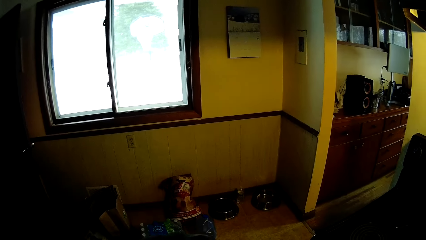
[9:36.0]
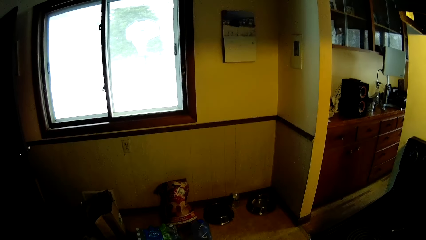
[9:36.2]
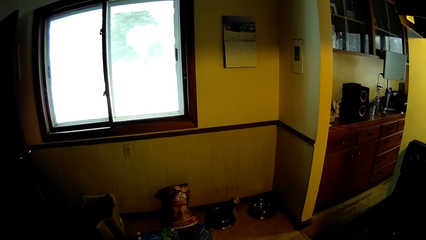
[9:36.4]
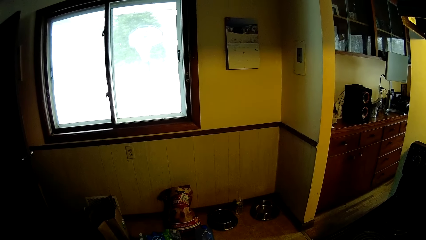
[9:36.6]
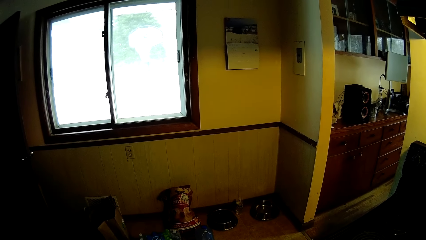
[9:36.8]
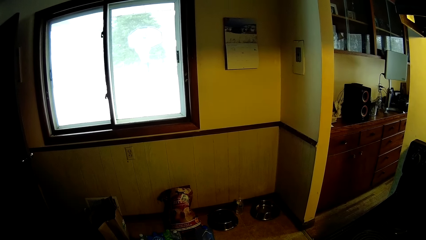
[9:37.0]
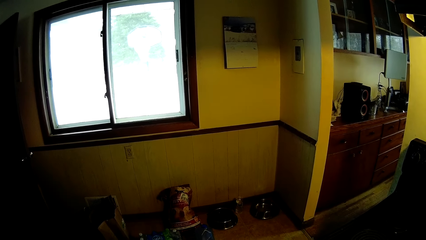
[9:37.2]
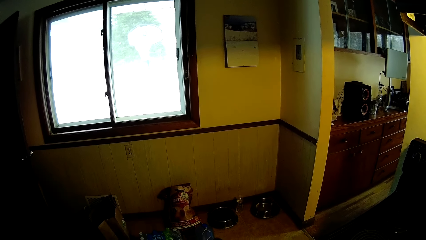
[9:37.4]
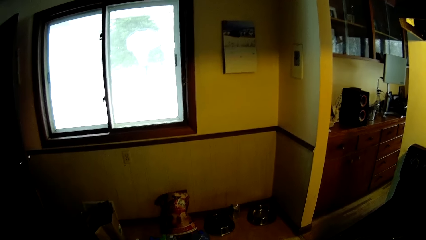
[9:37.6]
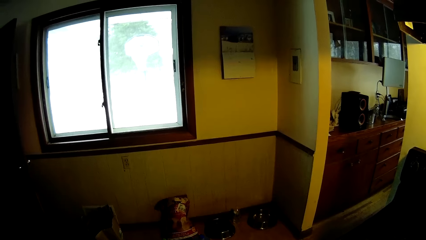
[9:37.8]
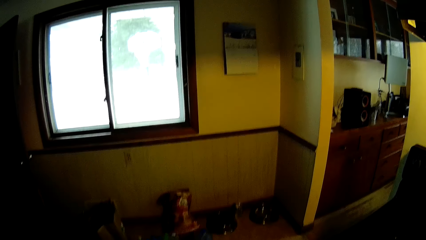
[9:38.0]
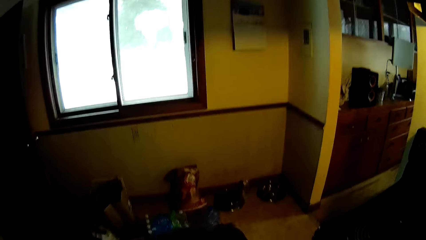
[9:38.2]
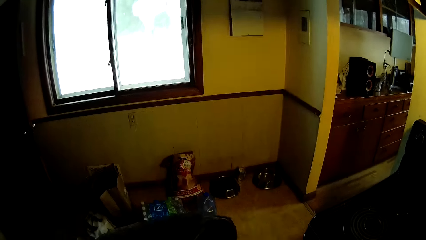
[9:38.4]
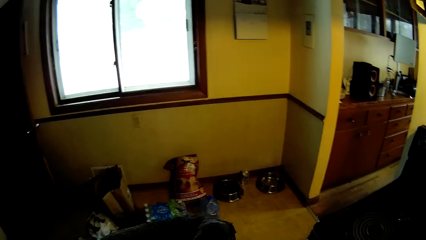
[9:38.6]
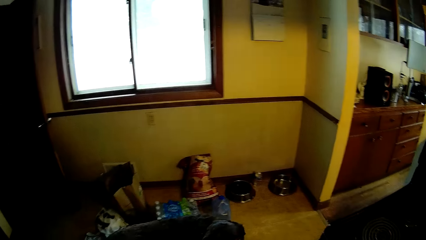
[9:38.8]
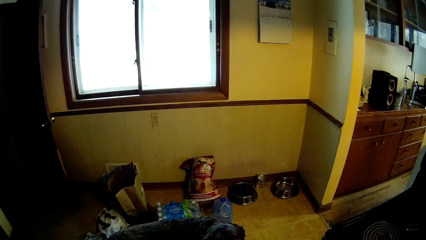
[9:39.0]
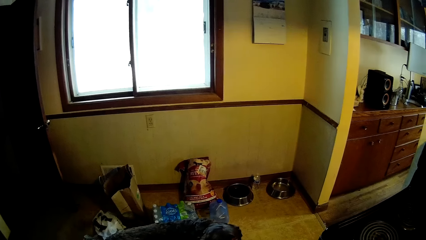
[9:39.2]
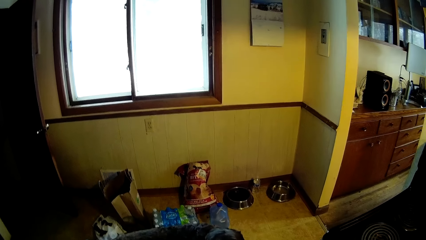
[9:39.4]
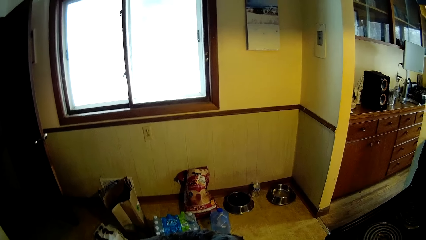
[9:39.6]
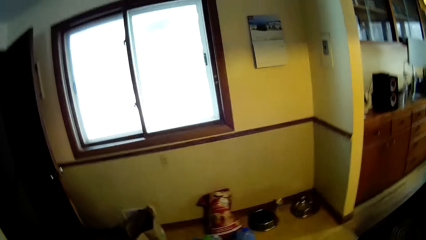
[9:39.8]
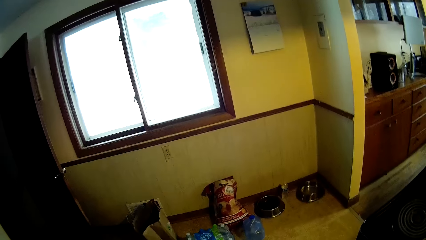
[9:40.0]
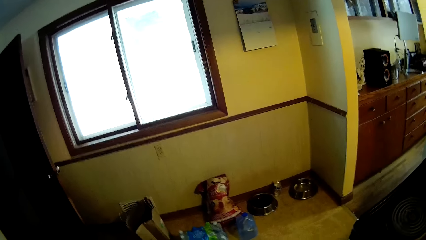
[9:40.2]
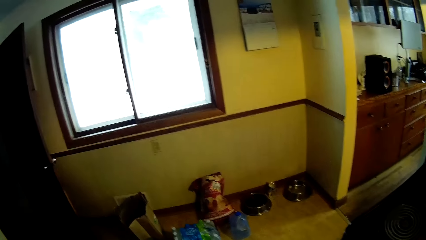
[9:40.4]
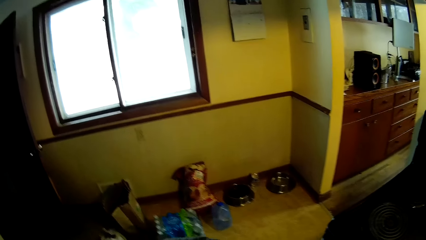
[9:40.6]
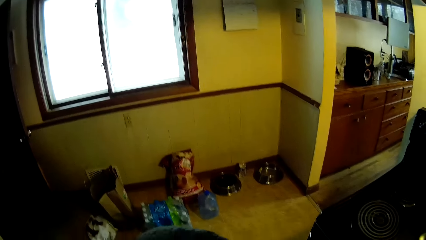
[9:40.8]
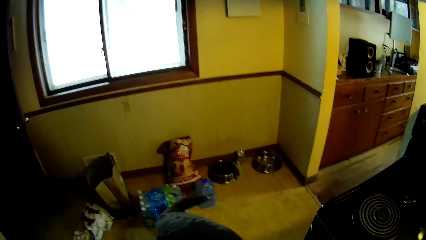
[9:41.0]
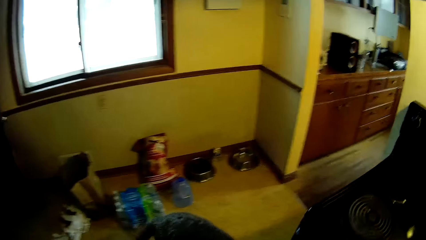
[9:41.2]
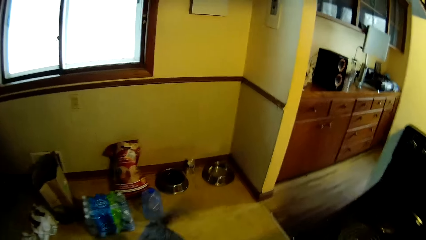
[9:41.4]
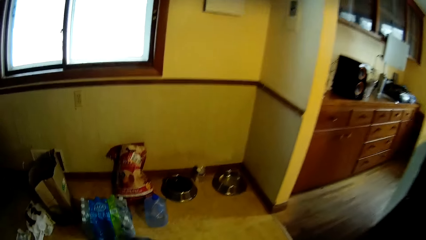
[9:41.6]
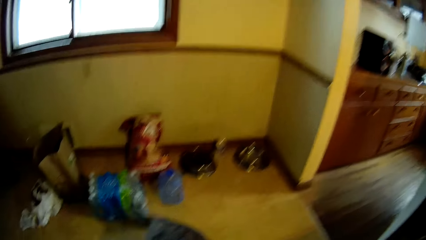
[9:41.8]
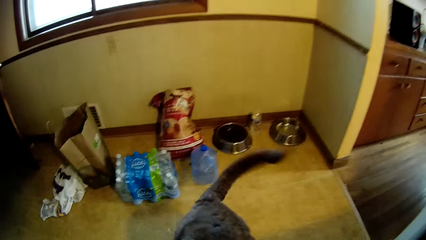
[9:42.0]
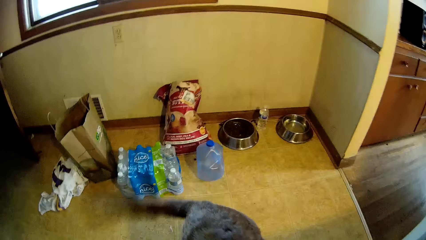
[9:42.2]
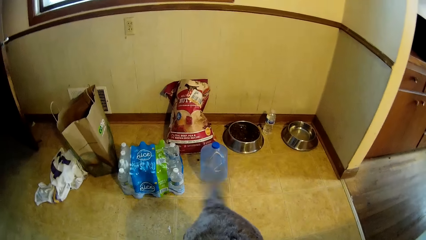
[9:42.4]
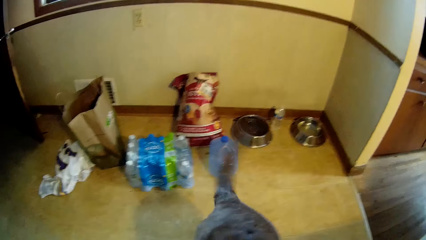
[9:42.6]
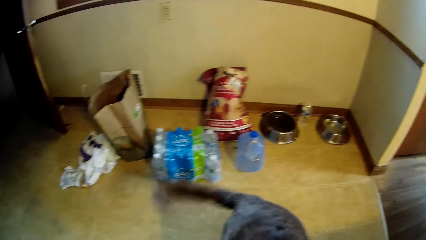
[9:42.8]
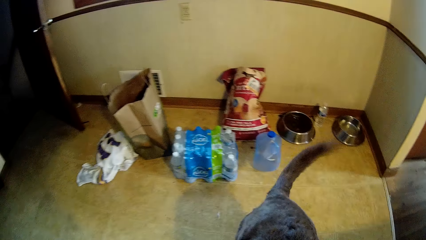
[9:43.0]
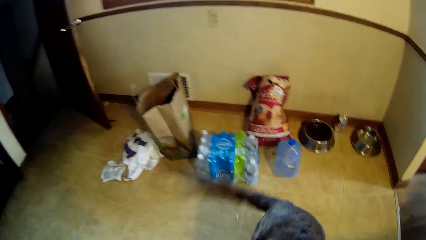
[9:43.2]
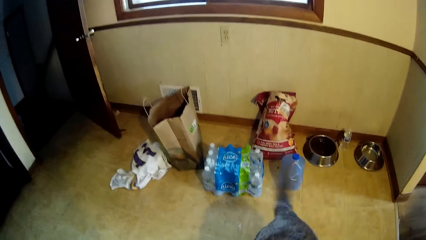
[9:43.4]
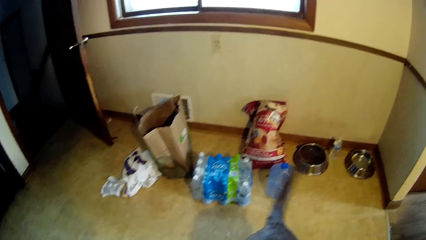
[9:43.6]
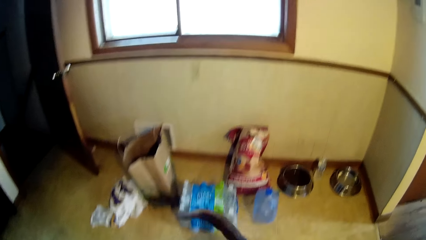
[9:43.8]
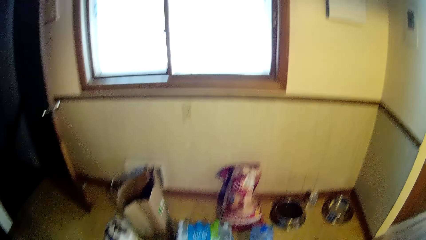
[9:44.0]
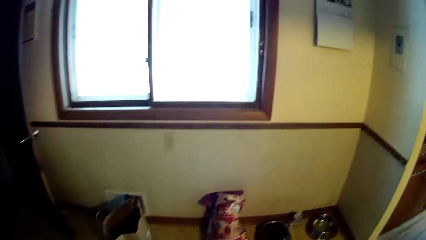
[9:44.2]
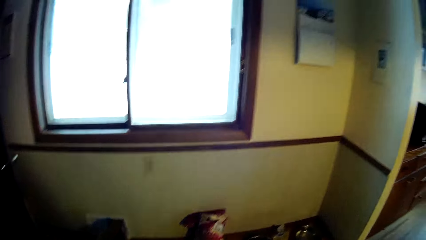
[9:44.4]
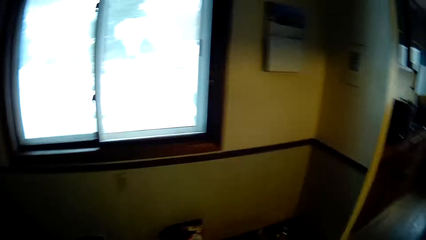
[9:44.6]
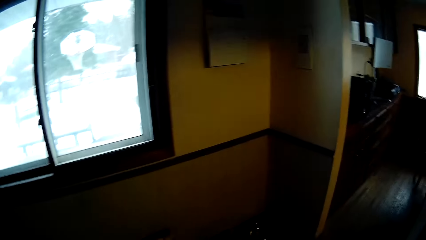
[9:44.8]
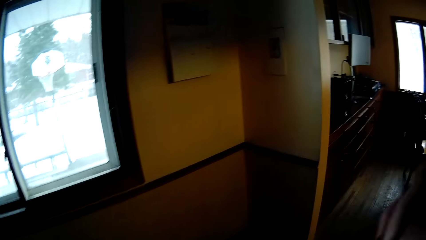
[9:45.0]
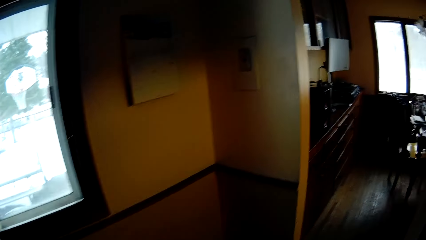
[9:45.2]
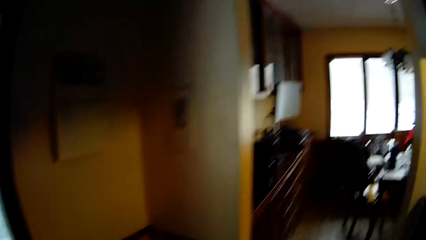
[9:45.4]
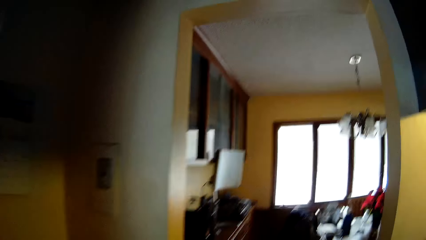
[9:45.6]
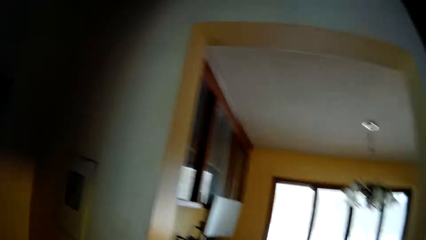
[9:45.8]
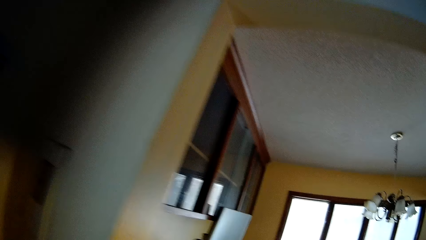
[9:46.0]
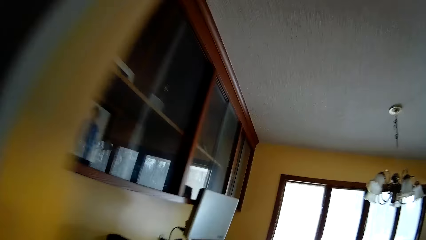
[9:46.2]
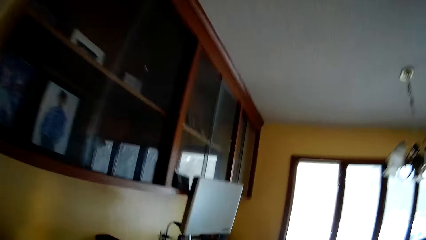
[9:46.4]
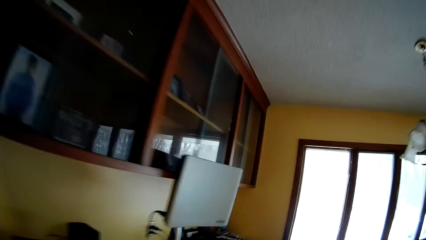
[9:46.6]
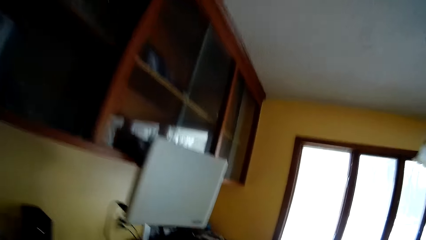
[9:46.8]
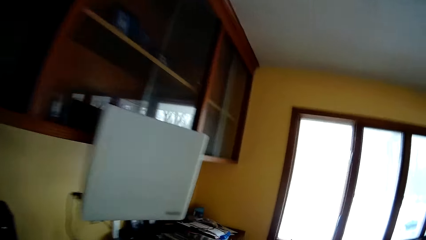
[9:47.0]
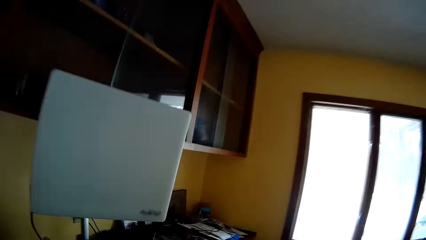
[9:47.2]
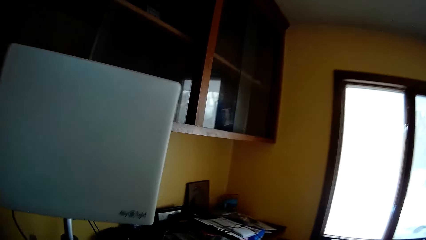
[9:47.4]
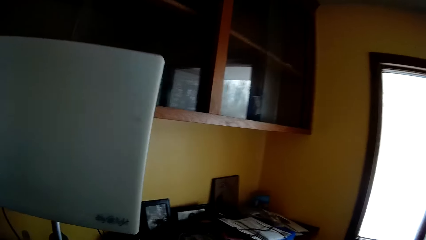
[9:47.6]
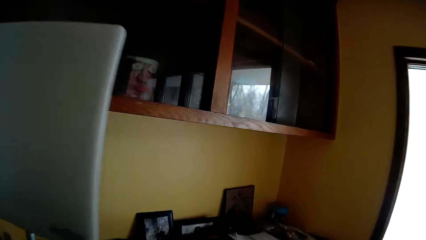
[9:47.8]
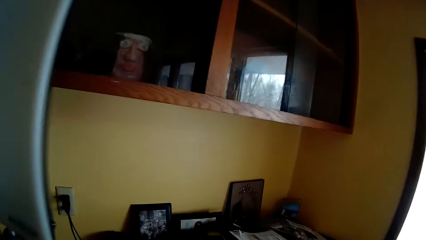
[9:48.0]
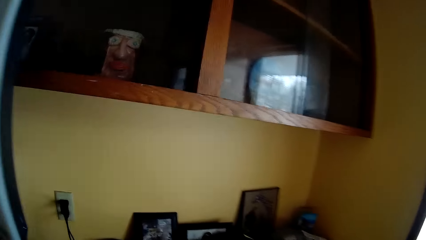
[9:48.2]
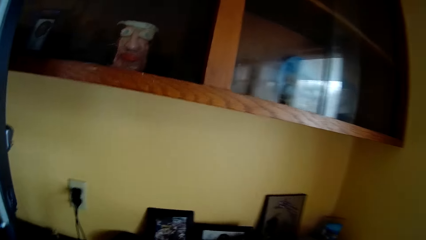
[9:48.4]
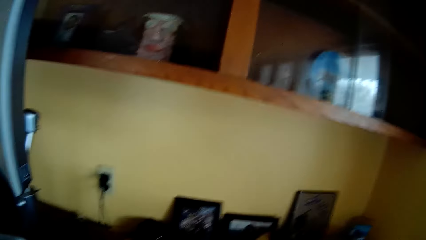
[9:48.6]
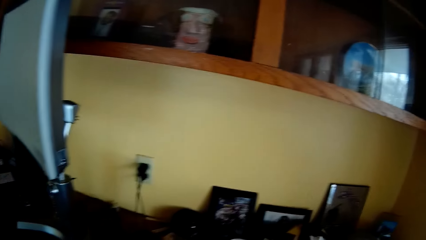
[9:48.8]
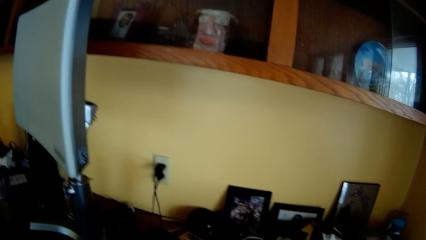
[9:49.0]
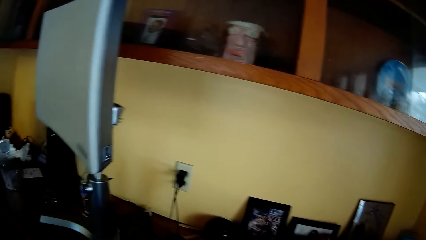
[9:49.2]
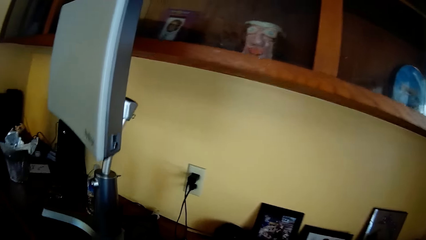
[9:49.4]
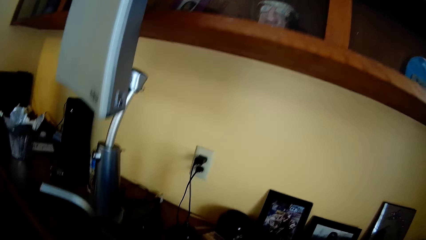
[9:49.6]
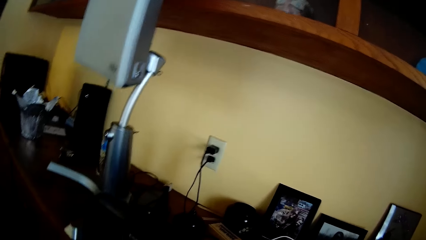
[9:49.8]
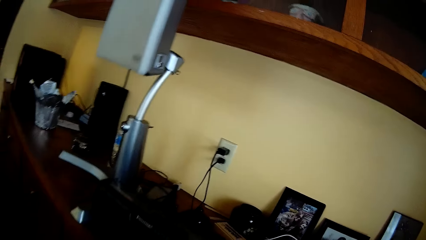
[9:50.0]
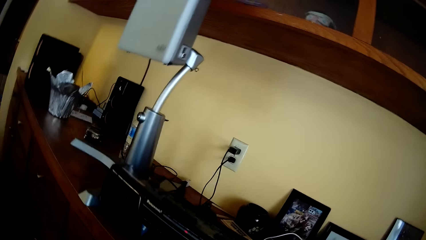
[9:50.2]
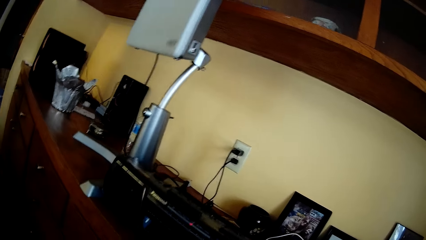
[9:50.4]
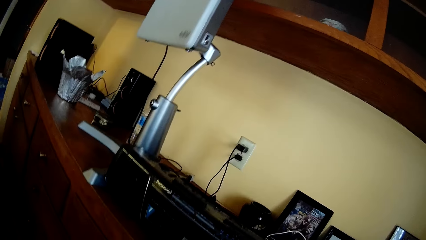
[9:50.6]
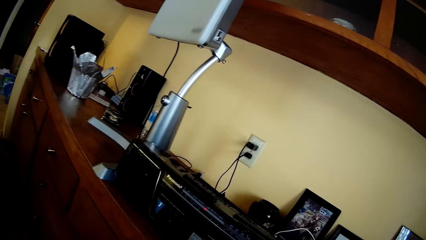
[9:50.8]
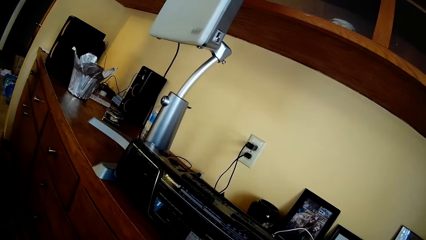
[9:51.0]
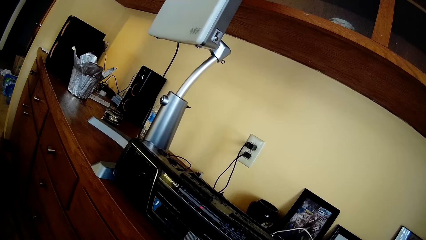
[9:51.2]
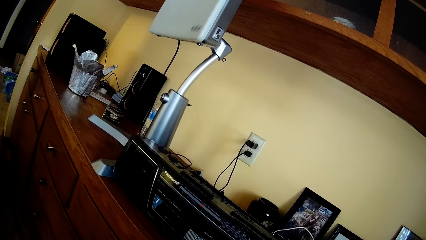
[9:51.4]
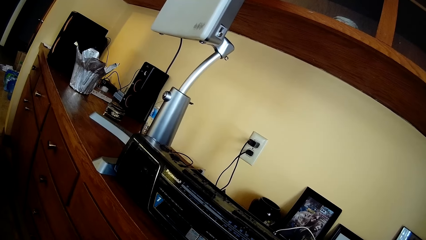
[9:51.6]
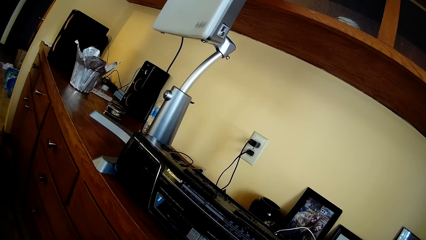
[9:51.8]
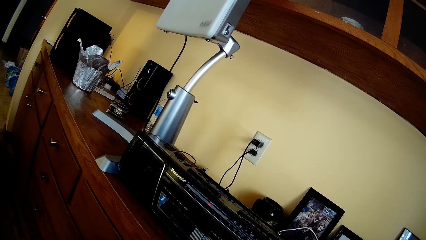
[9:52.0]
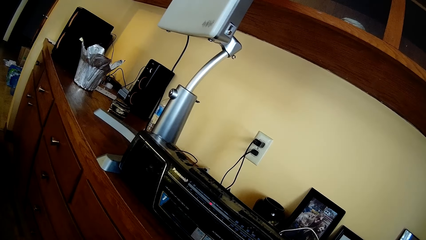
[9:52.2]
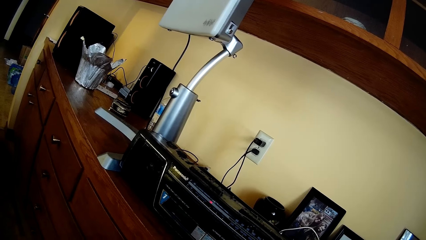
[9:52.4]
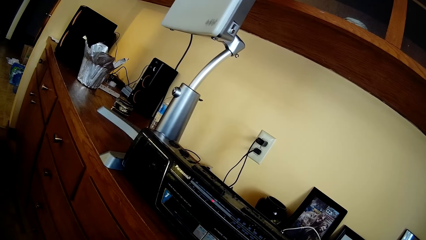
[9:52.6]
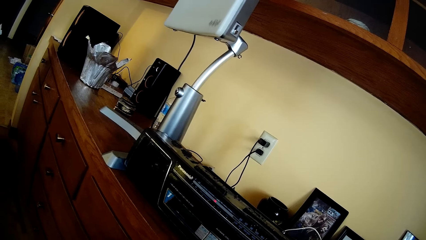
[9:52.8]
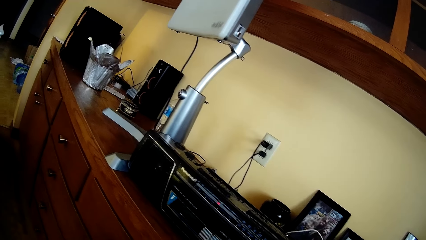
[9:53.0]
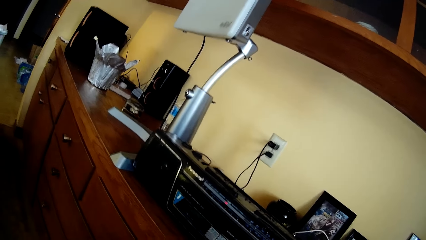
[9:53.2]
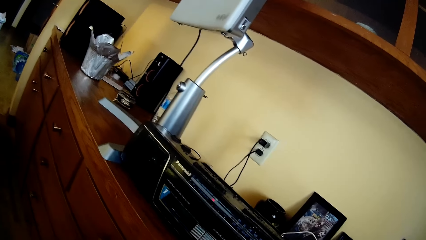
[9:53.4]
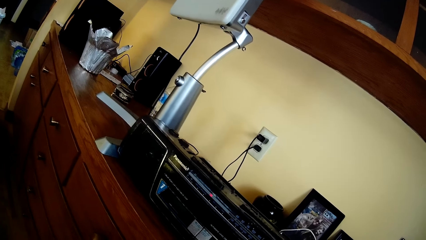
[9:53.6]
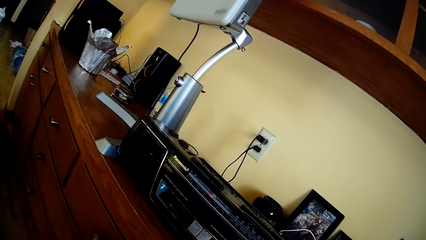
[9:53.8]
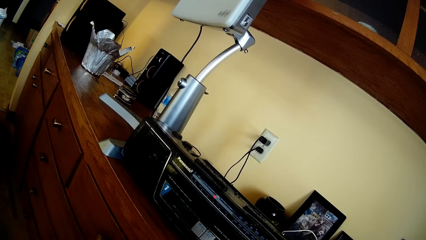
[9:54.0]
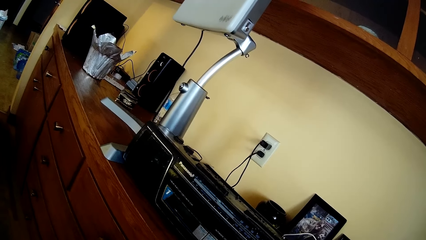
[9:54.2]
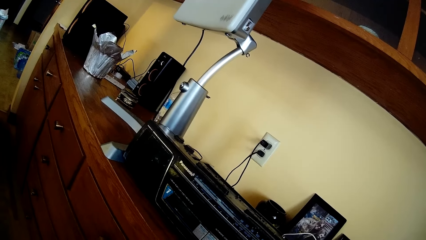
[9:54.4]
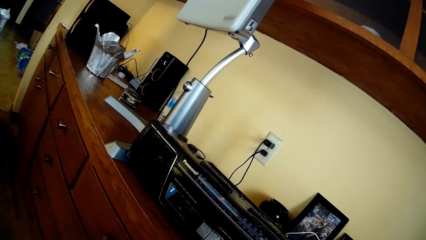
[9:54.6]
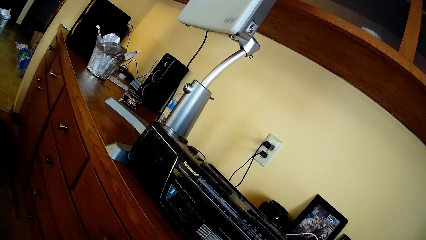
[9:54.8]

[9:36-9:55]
The camera wearer looks around the house. They look around the house floor. They walk out of the kitchen into a dining room. They look around the radio.
